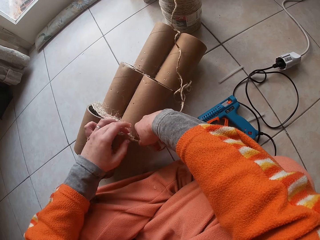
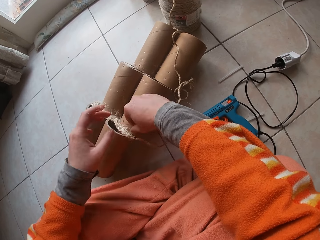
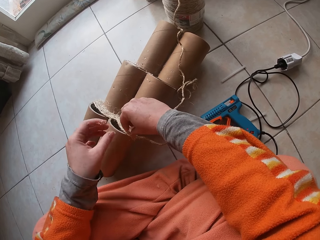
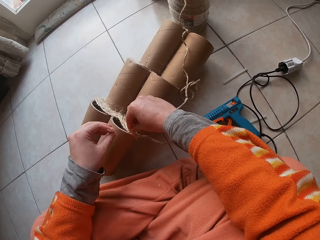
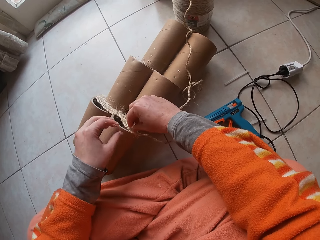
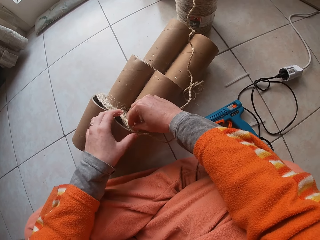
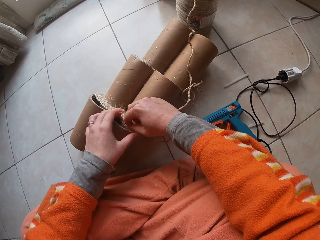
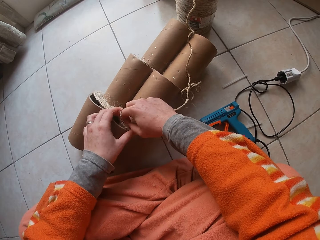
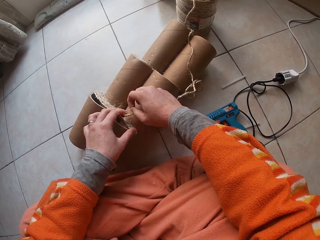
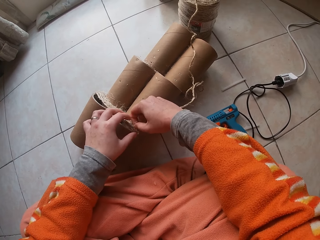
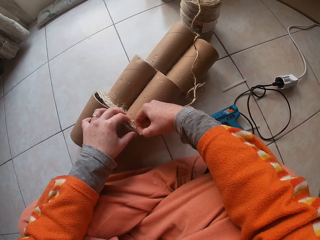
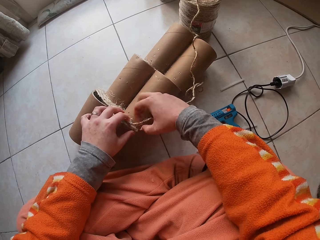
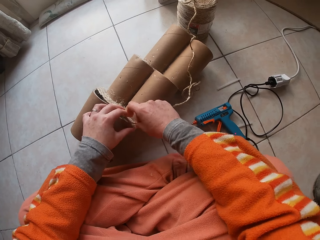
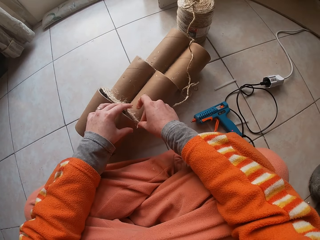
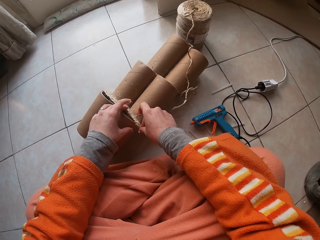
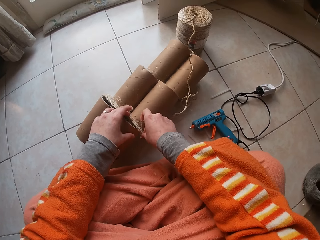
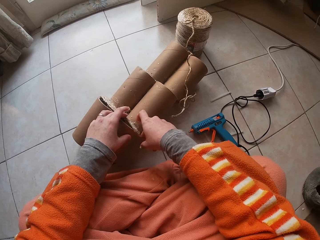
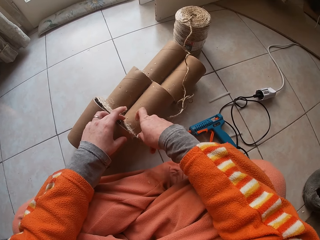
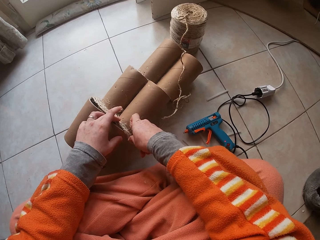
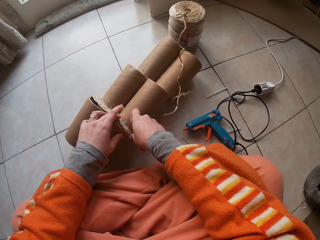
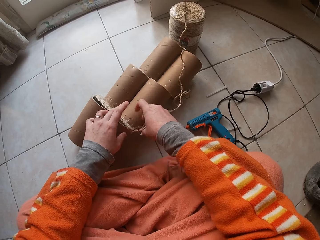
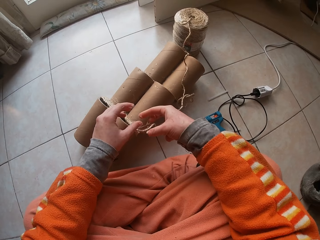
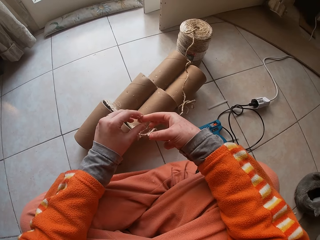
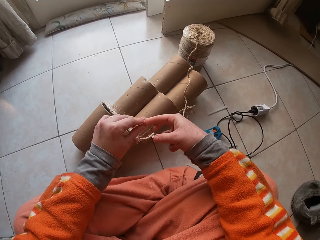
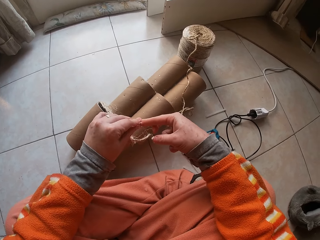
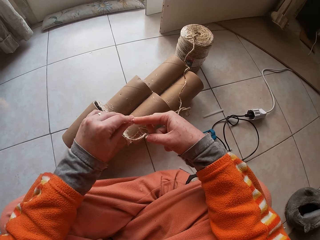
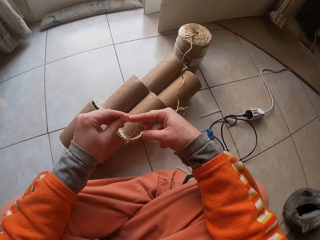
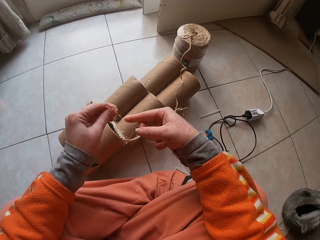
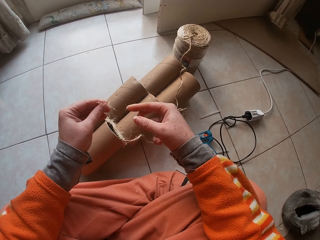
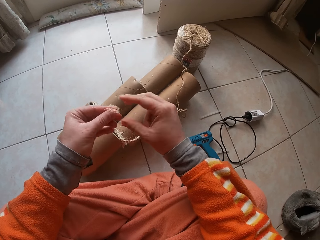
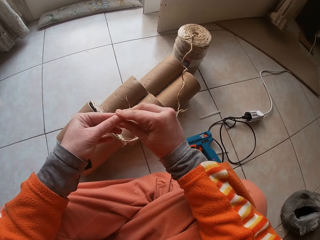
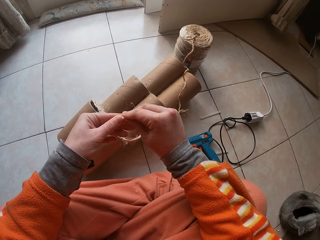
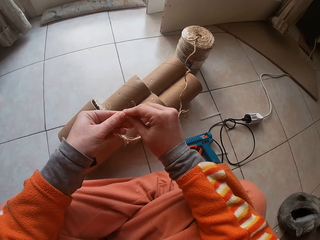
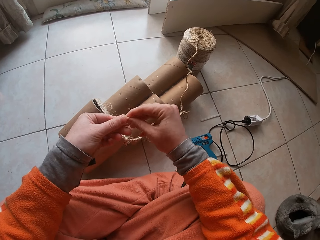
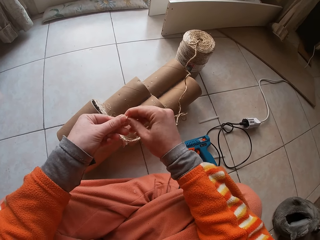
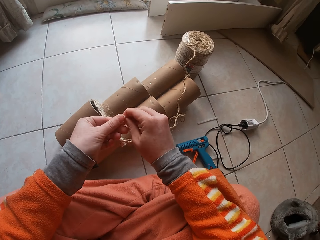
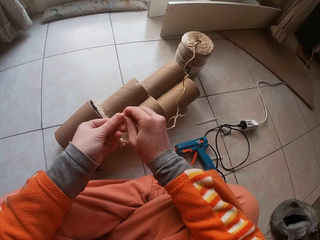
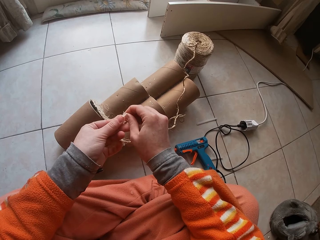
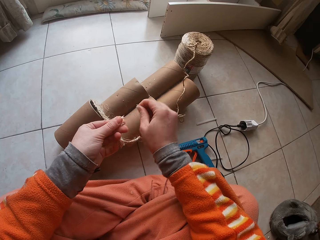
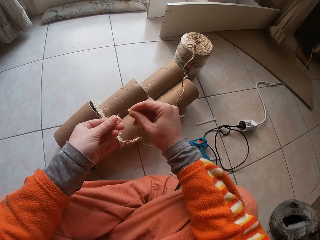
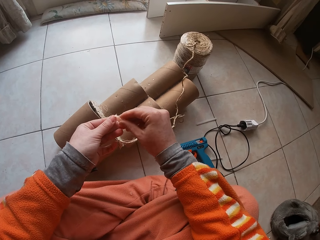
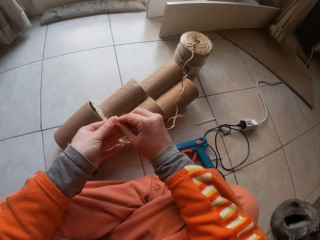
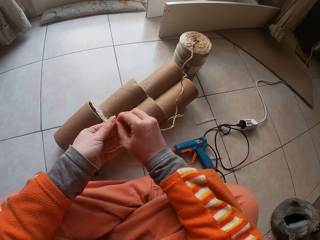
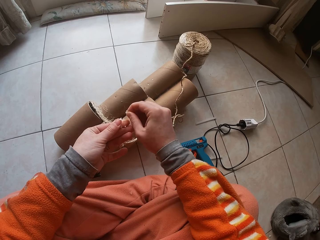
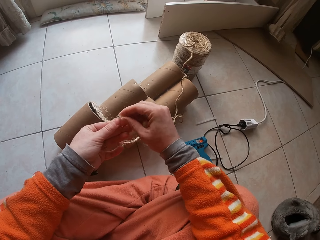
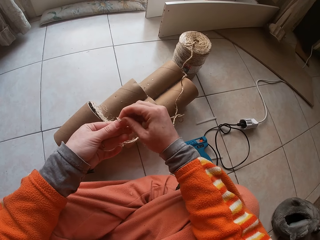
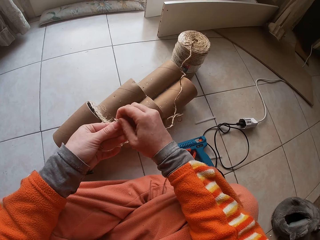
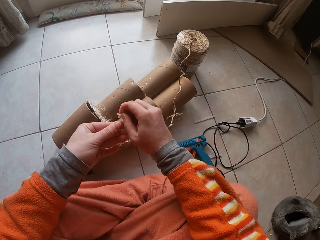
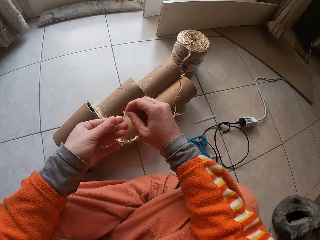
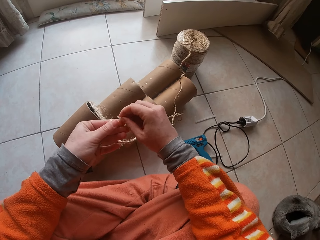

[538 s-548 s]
The camera wearer removes glue from his hands.

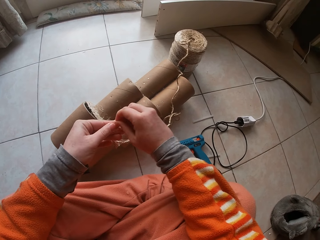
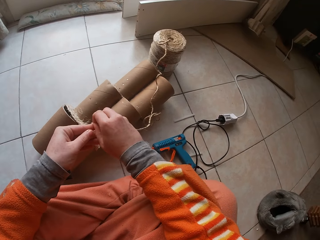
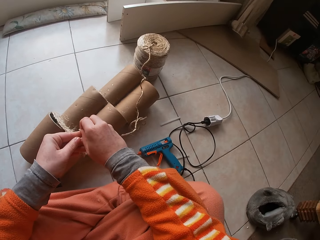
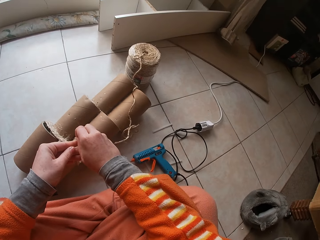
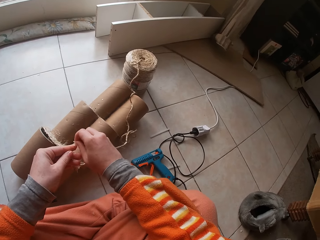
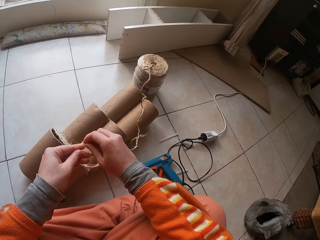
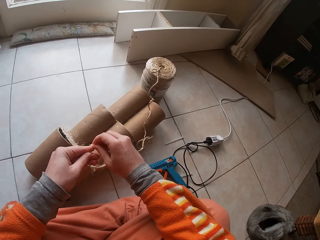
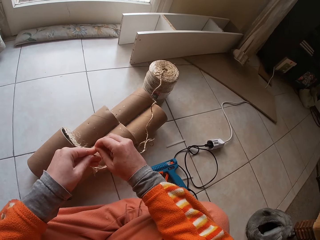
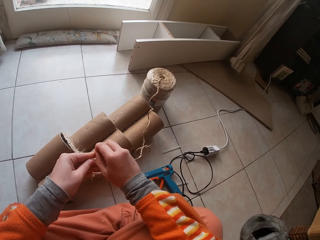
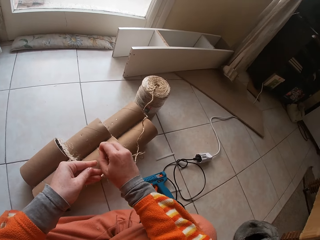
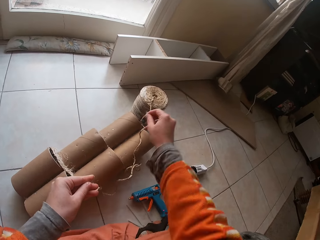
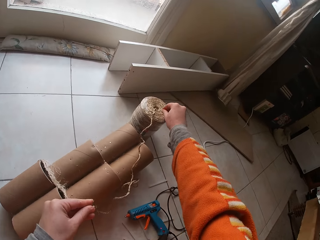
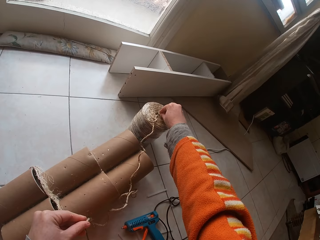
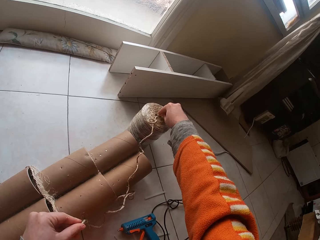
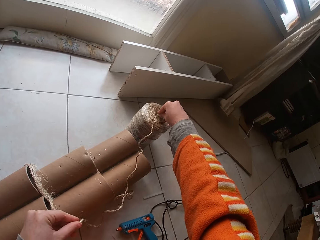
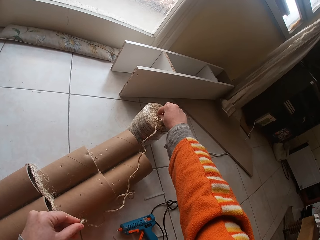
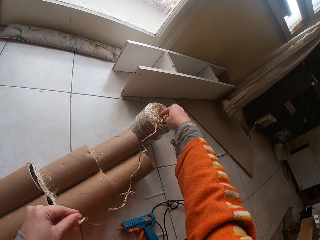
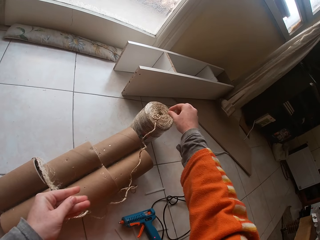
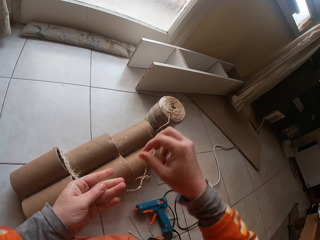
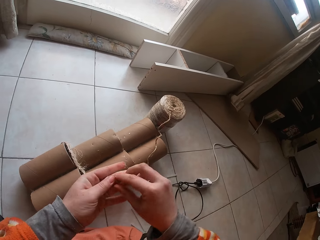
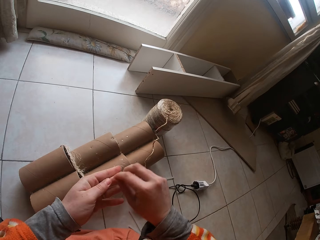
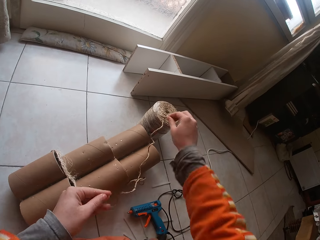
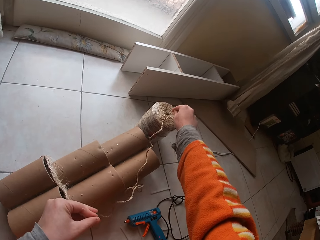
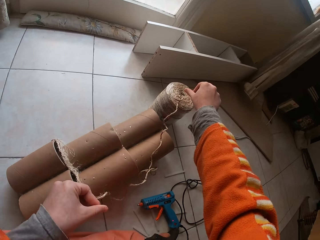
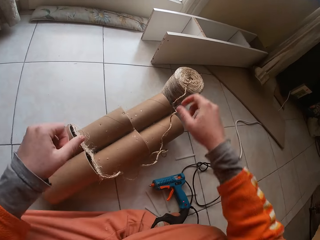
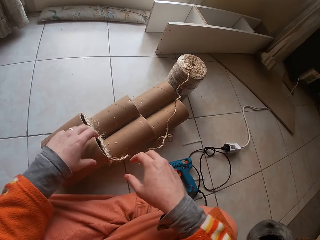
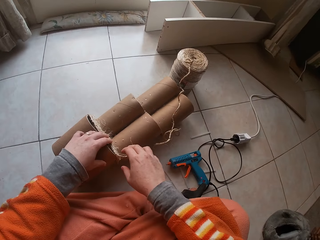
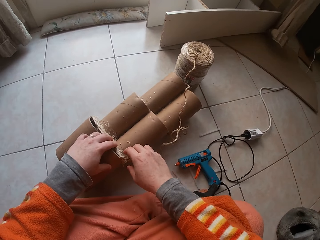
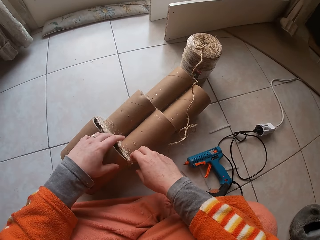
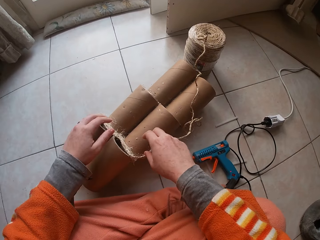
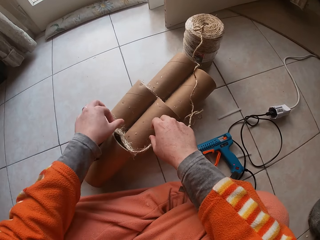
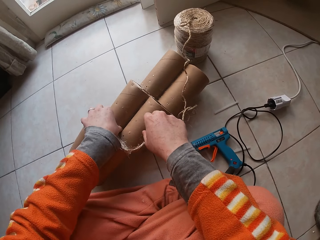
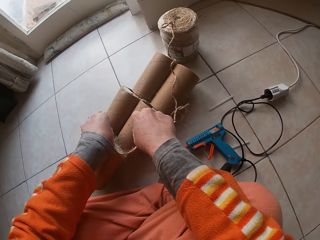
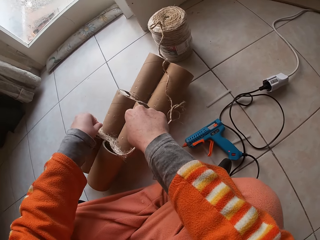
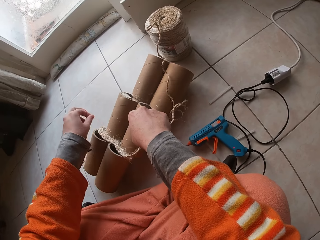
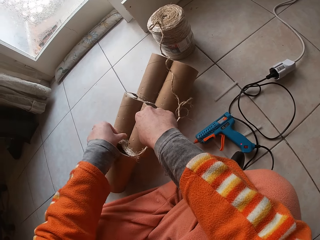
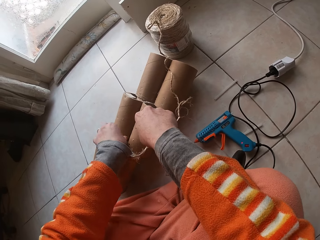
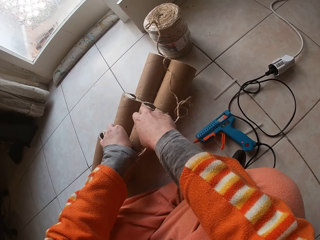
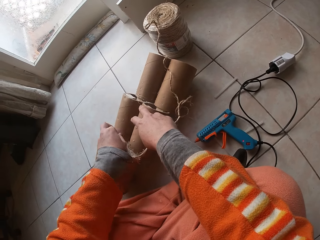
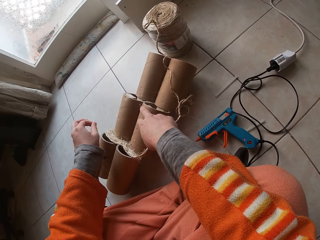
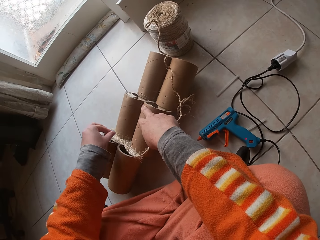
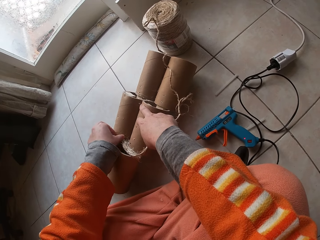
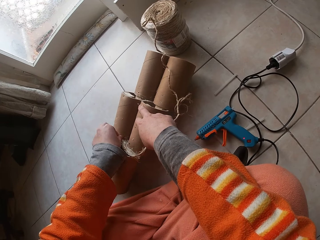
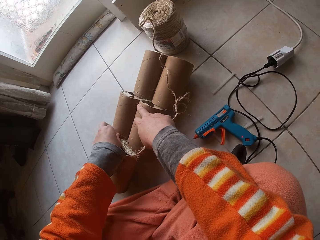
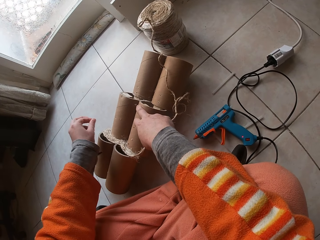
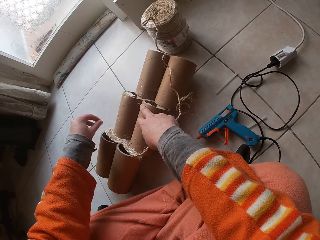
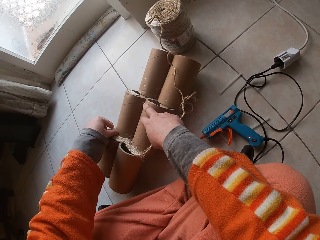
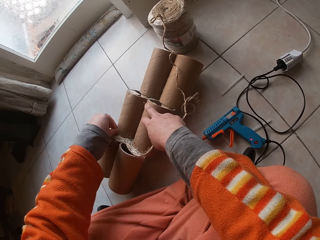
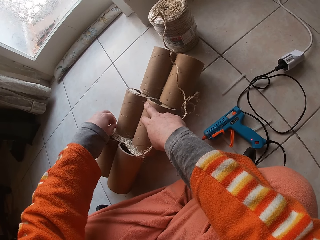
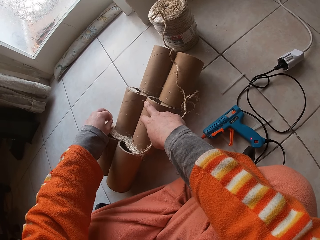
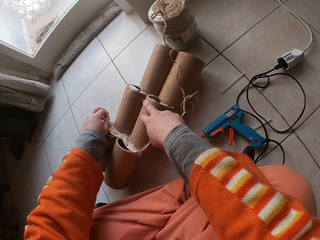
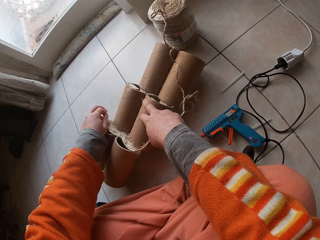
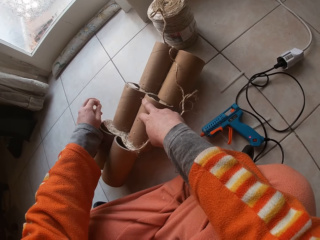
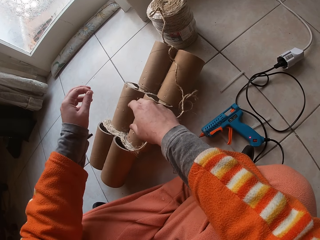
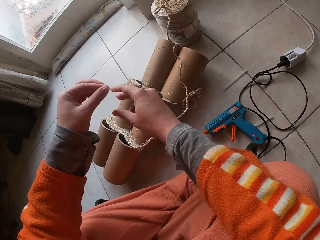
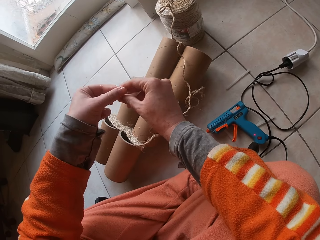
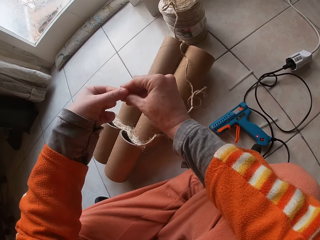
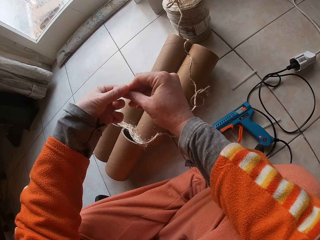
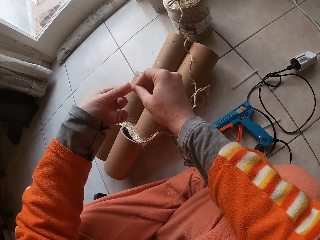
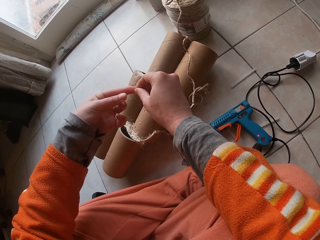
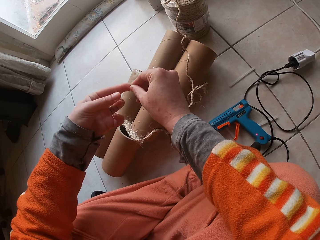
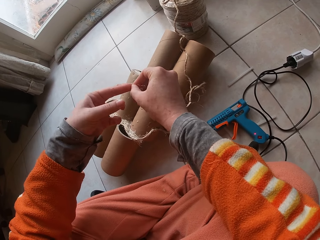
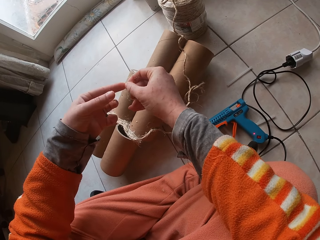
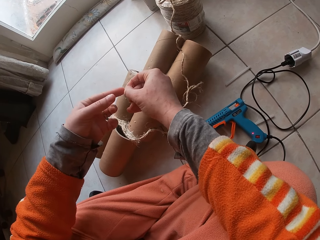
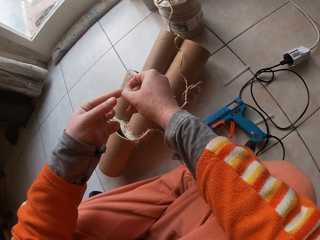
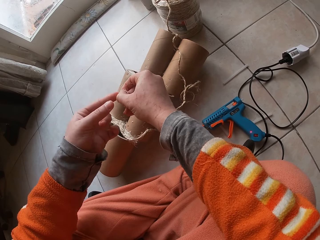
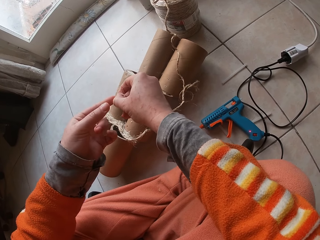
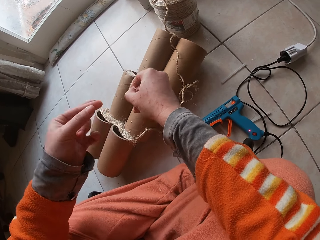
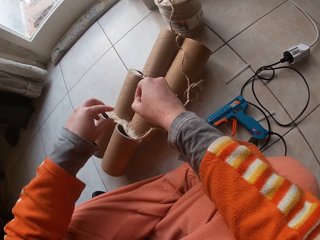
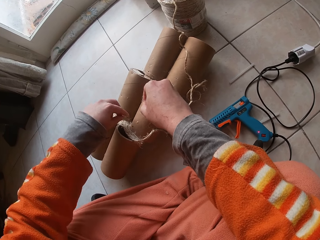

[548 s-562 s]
The camera wearer puts something in the string. He picks up the pieces of rope. He places the loose fibres in his right hand.
